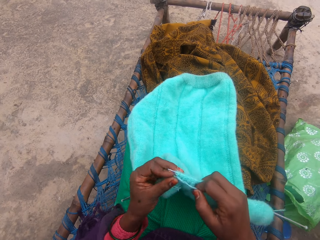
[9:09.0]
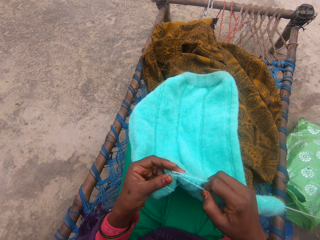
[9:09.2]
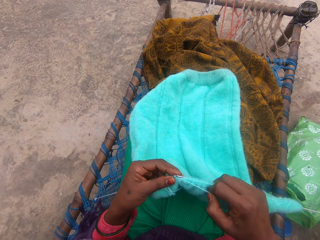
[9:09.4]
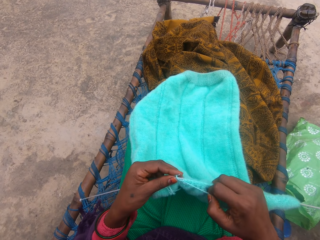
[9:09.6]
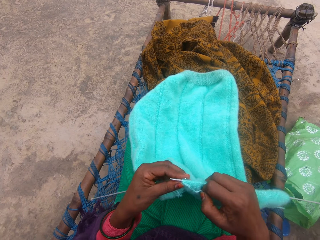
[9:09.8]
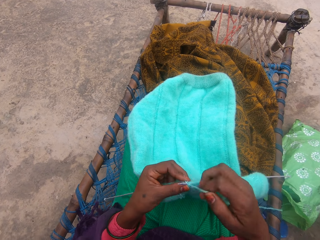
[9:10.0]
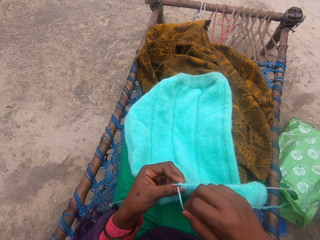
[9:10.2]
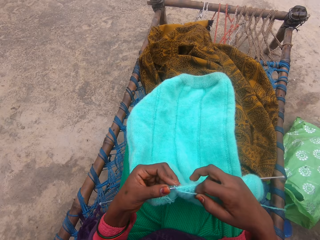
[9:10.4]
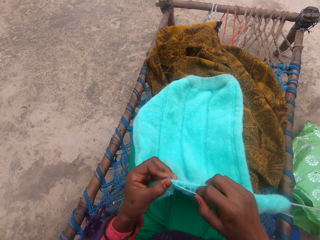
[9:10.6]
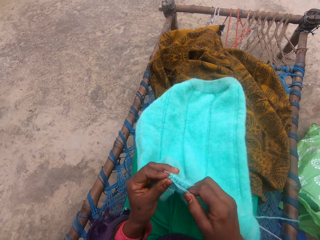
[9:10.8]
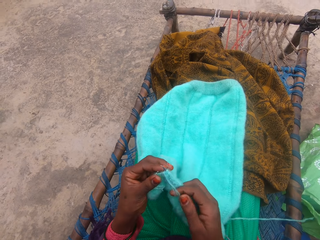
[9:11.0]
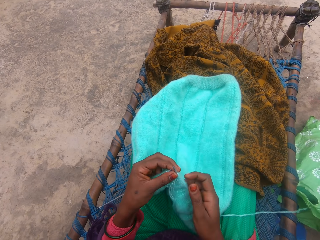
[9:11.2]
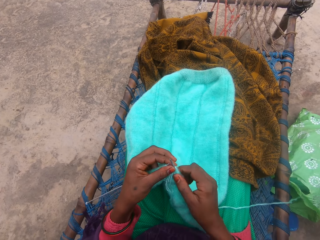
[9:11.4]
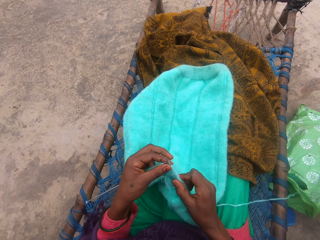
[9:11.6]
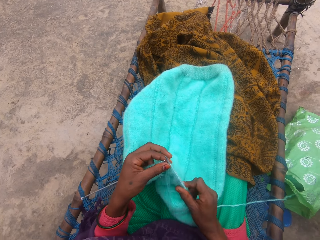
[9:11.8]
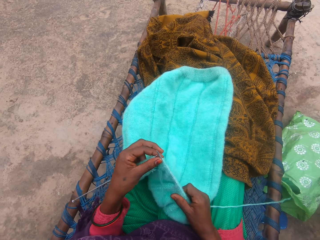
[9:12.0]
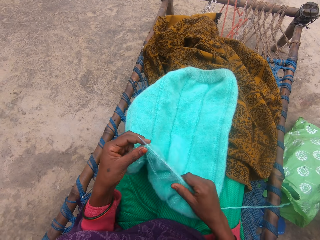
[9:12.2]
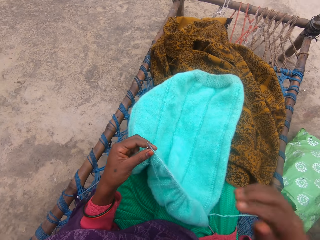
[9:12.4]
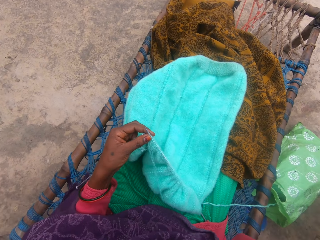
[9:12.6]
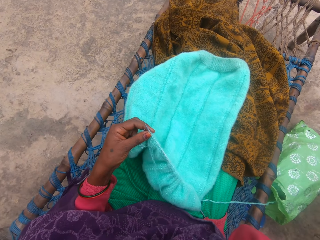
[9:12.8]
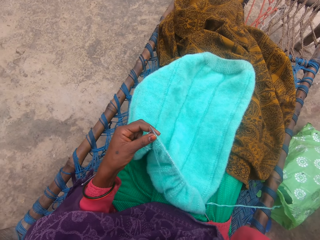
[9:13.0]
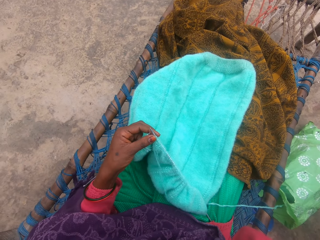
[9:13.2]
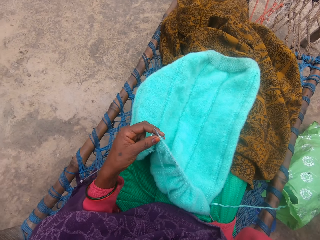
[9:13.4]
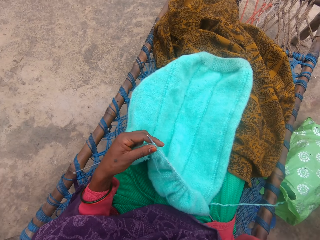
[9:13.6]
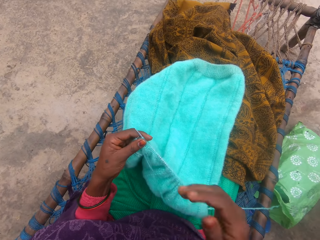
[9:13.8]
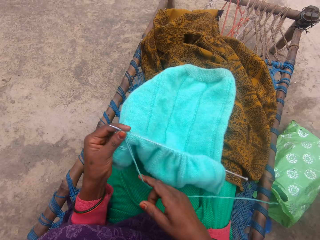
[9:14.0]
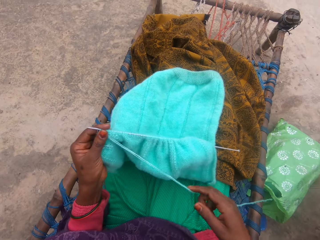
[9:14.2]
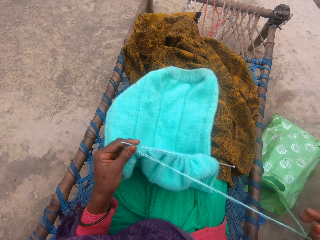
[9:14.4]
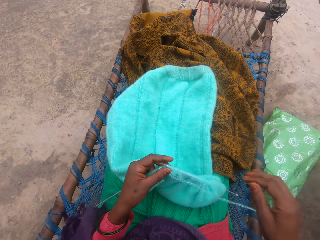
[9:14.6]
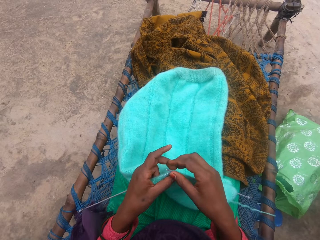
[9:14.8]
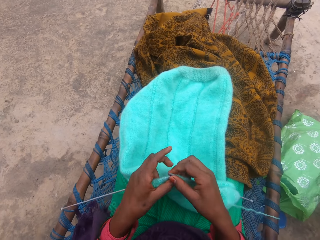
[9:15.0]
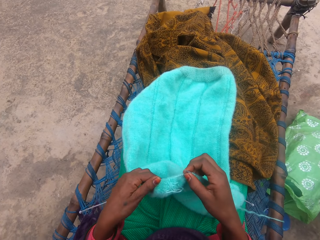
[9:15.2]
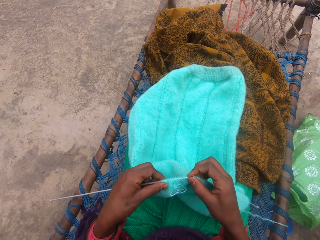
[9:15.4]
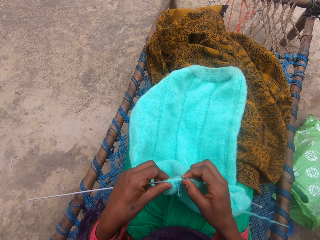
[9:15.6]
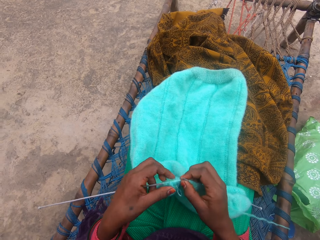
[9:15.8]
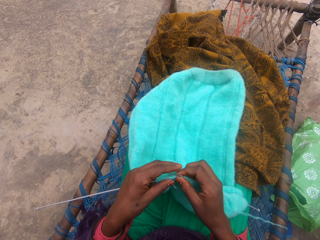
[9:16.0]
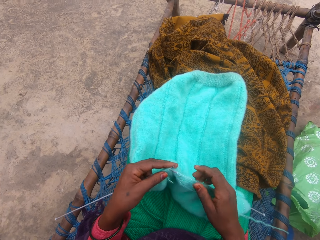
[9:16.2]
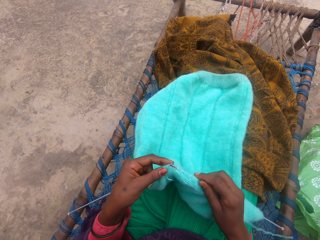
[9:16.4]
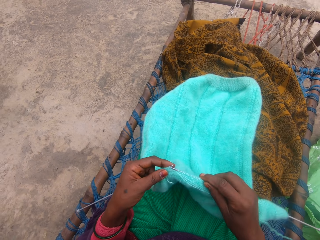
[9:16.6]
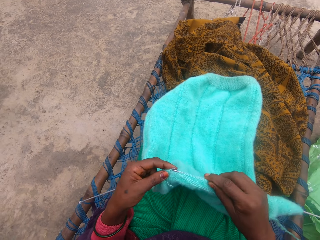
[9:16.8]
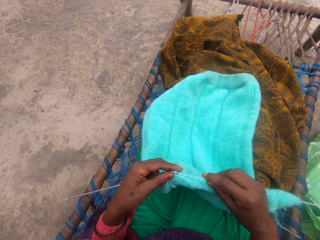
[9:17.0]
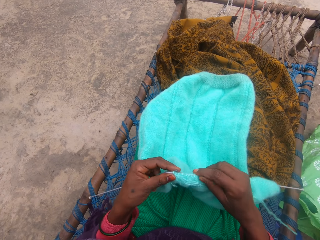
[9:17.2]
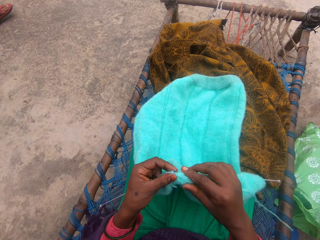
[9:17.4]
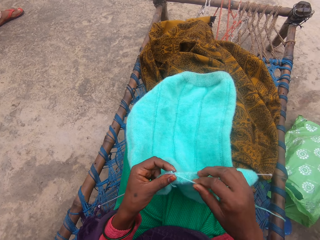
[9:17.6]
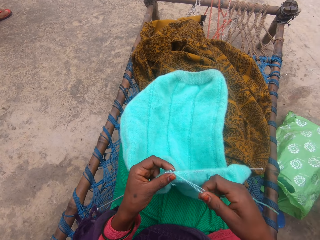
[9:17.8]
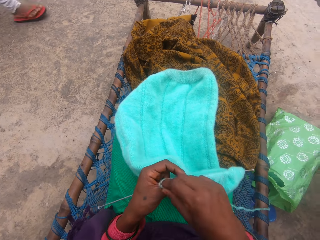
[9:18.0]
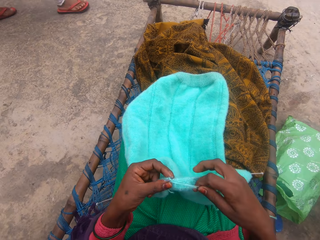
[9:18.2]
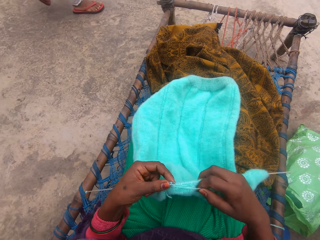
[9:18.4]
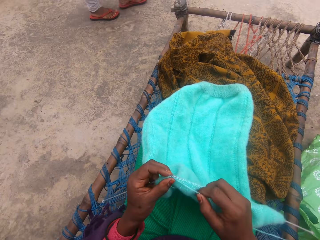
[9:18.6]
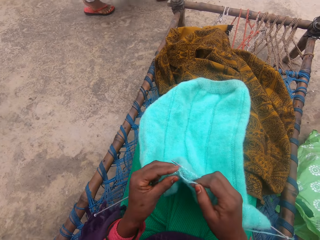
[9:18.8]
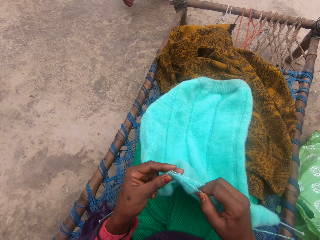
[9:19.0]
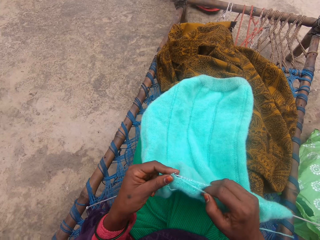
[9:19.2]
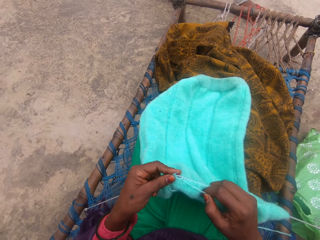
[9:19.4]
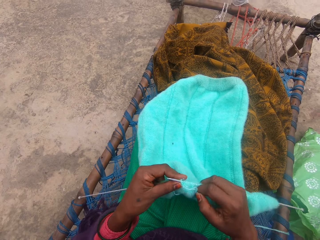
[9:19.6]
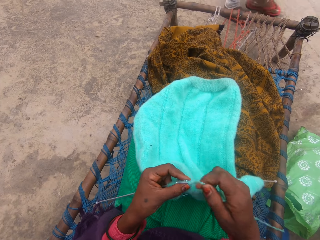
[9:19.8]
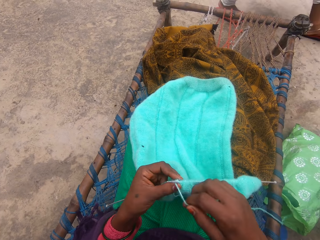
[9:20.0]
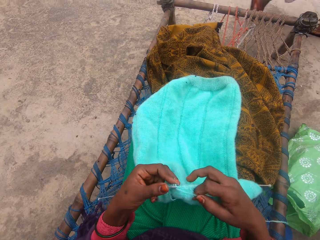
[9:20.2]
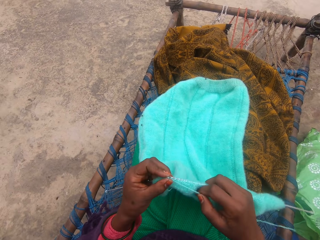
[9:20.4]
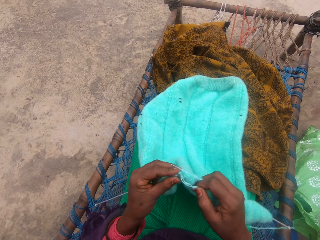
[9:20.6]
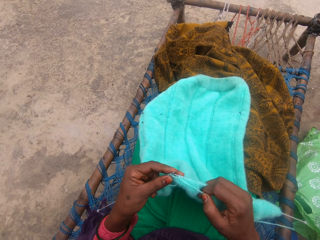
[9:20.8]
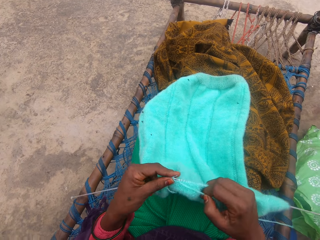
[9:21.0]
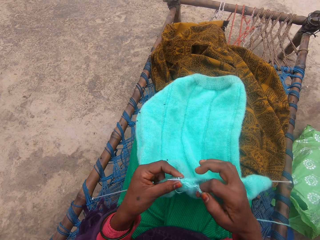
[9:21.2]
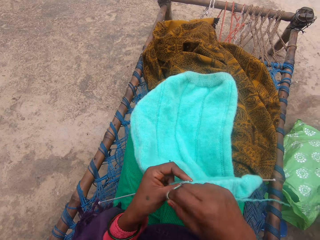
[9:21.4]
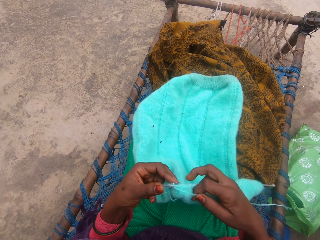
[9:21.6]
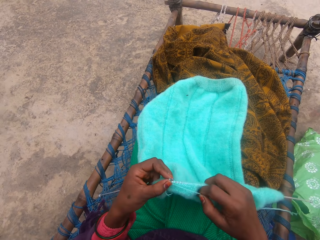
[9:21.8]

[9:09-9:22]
The camera wearer knits the fabric with the knitting needle in her hand. She loops the yarn on the knitting needle and knits the fabric with the knitting needle in her hand. She moves the fabric on the knitting needle. She adjusts the yarn in the needle. She touches her face with her right hand. She lifts her right hand. She pulls the yarn. She adjusts the fabric on the knitting needle. She knits the fabric.

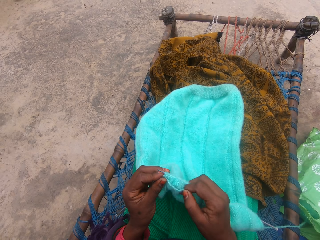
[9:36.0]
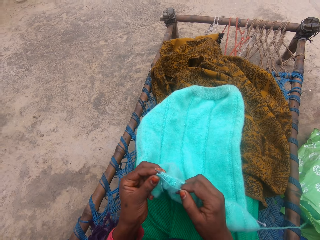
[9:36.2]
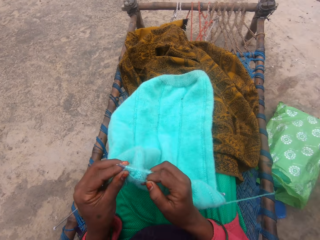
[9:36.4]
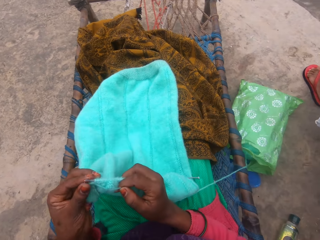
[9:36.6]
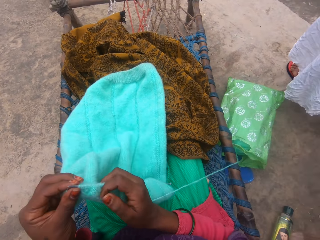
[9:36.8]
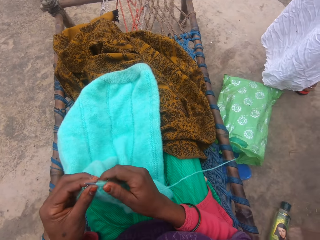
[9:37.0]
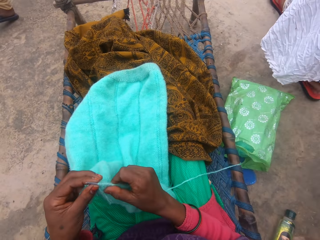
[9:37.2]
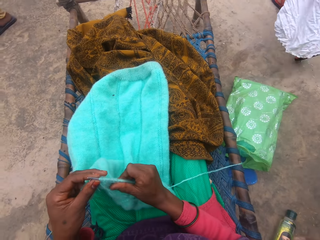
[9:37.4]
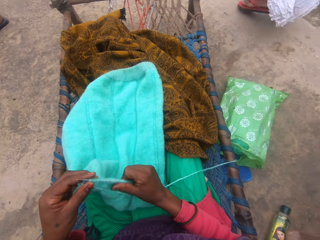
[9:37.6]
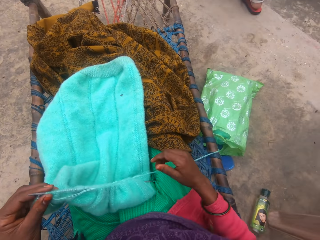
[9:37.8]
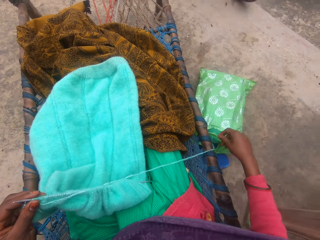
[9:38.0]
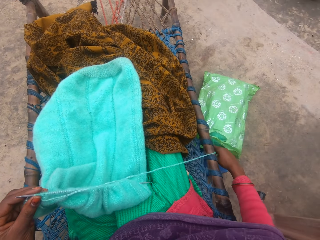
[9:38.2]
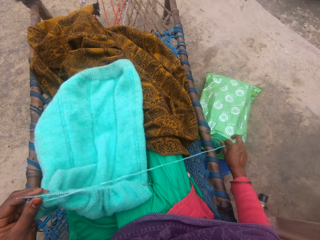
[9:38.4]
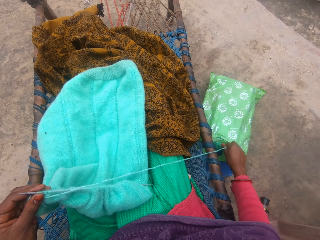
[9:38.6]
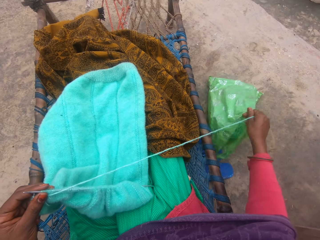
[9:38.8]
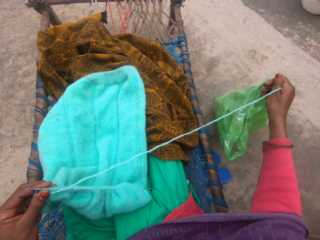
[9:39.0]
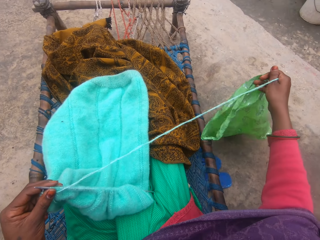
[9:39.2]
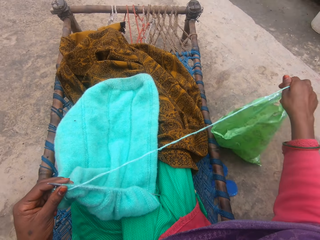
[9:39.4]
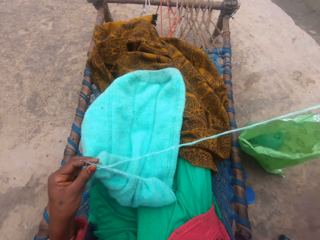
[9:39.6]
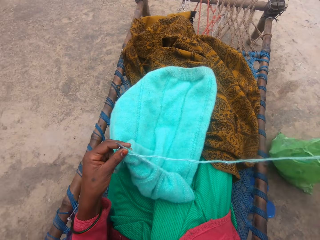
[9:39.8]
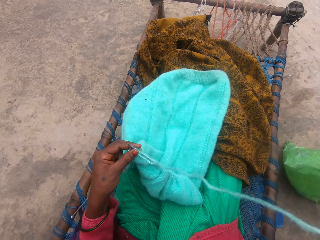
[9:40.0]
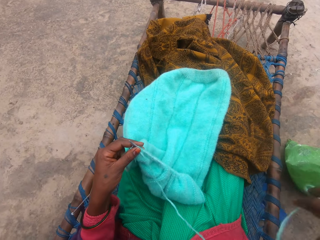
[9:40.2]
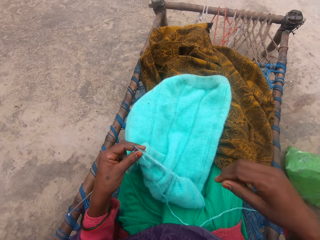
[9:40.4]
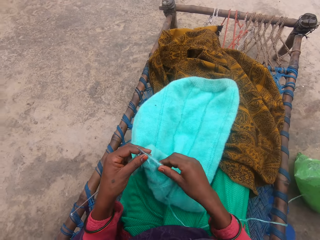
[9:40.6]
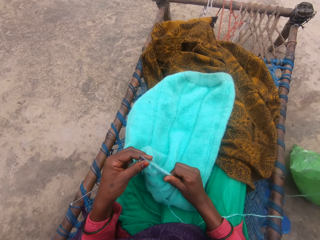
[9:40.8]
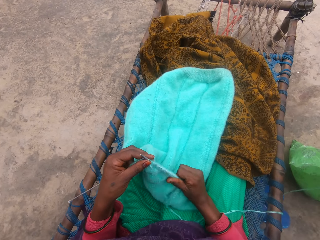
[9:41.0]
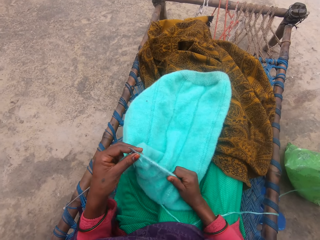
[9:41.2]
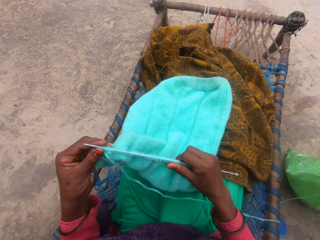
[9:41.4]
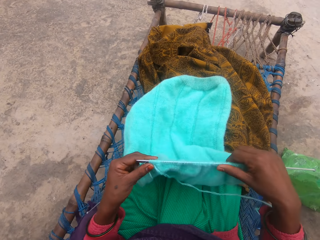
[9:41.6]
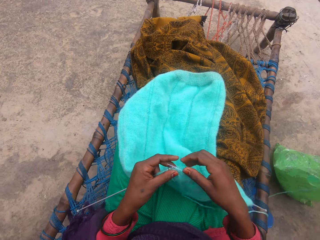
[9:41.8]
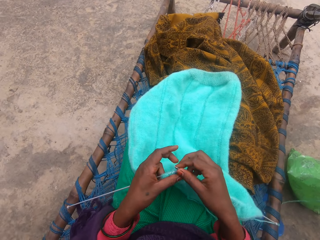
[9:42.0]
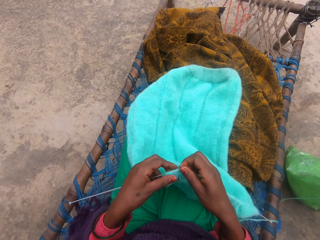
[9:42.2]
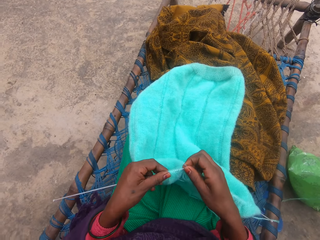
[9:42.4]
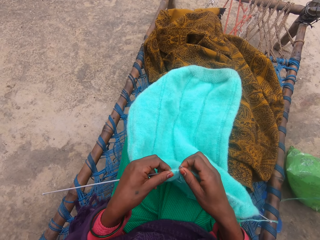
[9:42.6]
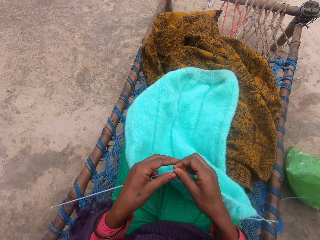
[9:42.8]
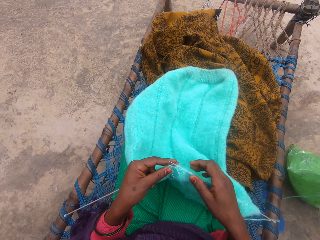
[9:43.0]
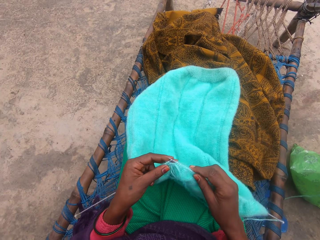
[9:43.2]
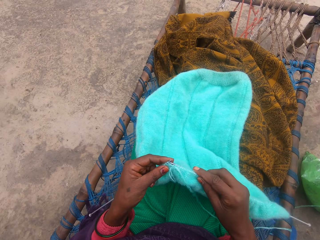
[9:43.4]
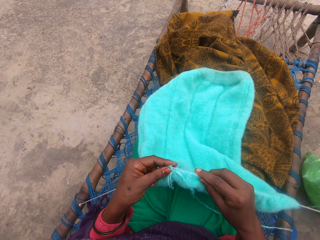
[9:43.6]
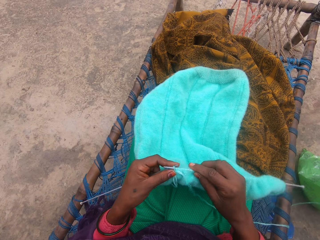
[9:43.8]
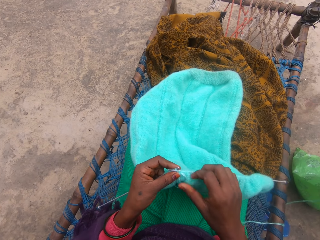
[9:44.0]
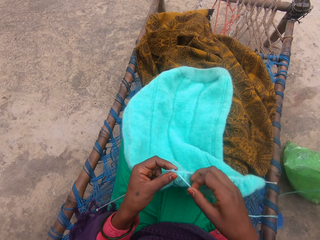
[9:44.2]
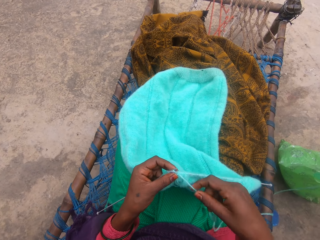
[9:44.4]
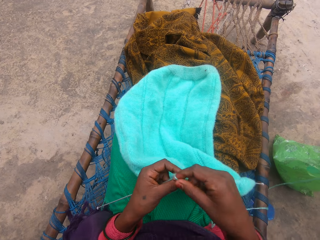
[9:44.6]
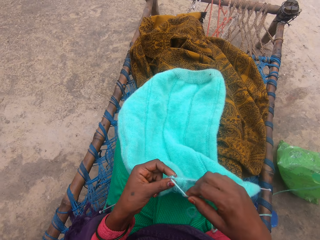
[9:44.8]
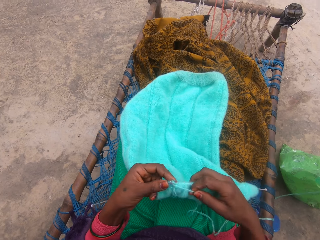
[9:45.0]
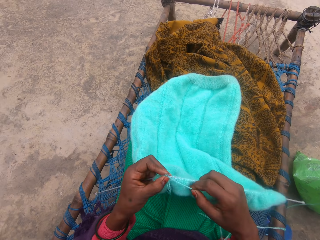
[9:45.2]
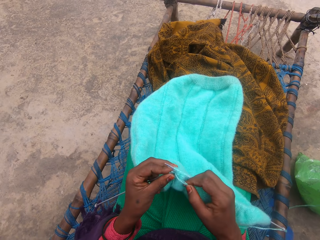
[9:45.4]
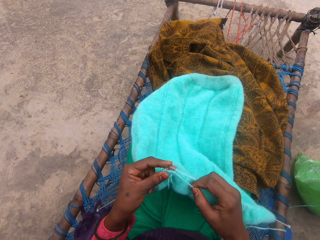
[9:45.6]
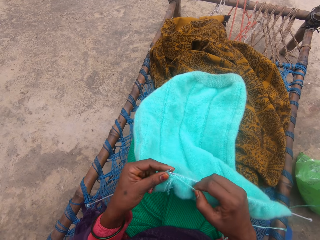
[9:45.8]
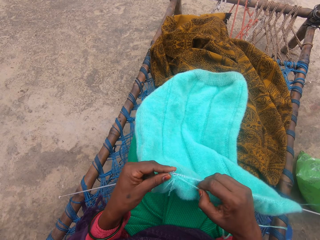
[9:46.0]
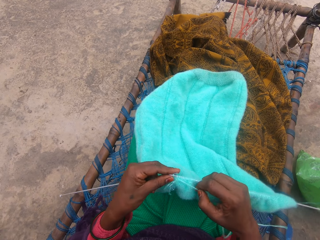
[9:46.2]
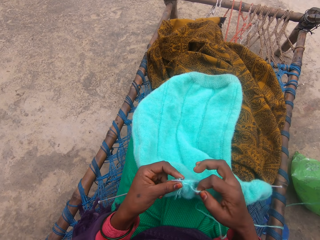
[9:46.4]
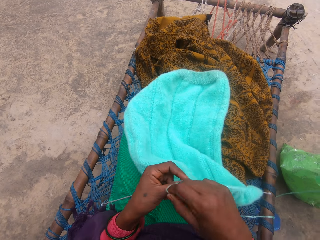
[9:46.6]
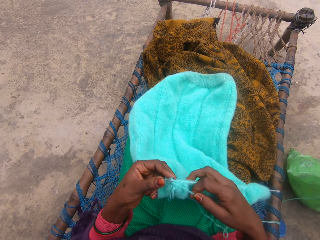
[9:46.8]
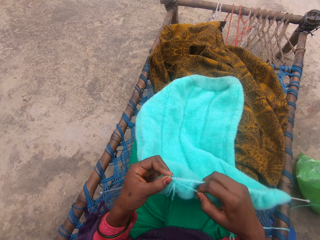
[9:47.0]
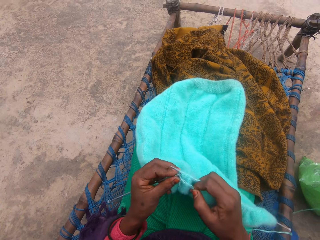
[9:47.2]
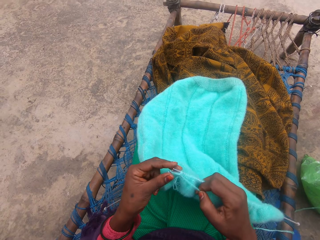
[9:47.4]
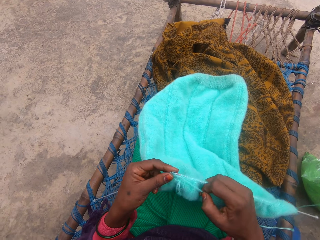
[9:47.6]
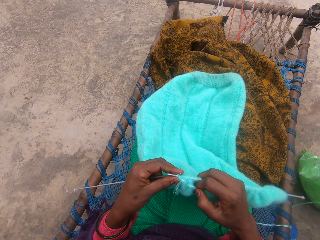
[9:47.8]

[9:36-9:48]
The camera wearer adjusts a fabric on the knitting needle. She lifts a plastic bag. She pulls yarn out of the polythene bag with her right hand. She drops the yarn on the ground. She adjusts the fabric on the knitting needle. She knits the yarn with the knitting pins.
